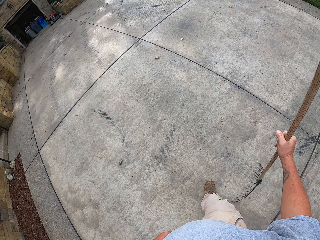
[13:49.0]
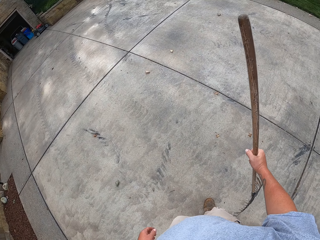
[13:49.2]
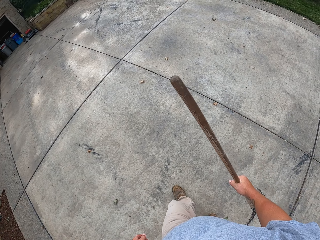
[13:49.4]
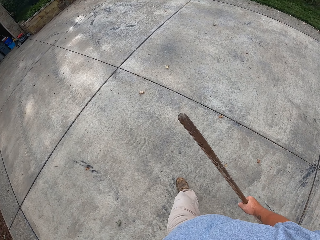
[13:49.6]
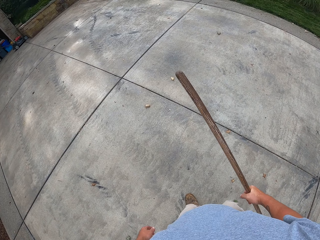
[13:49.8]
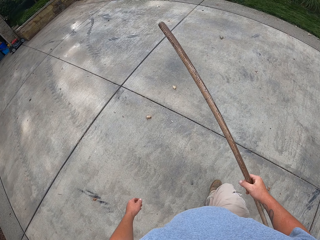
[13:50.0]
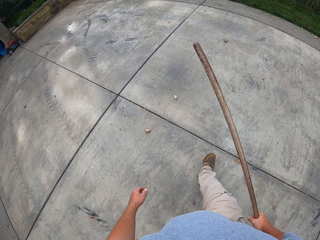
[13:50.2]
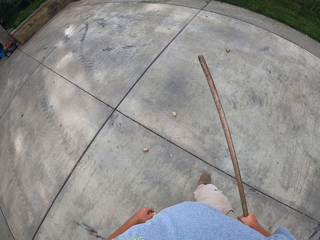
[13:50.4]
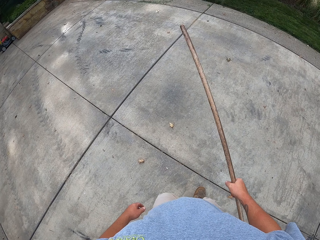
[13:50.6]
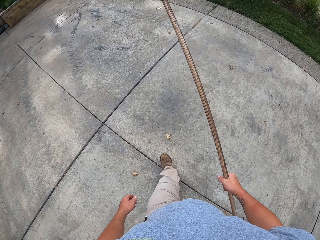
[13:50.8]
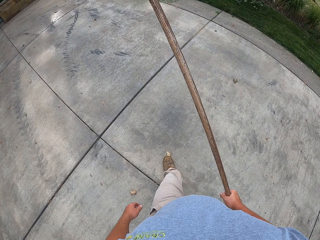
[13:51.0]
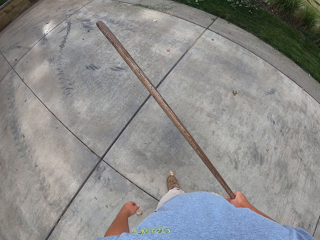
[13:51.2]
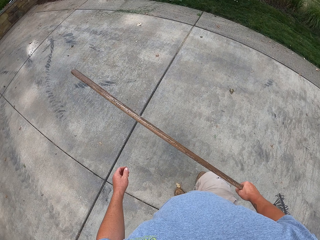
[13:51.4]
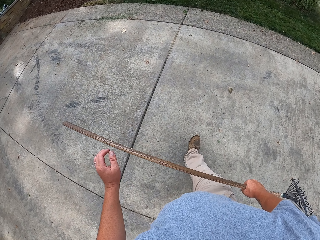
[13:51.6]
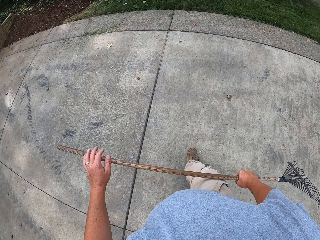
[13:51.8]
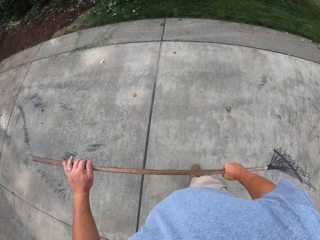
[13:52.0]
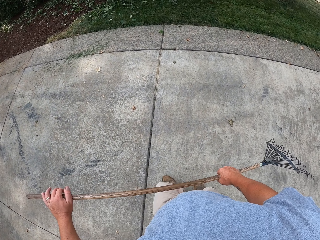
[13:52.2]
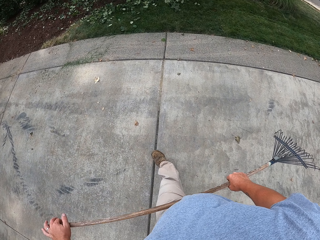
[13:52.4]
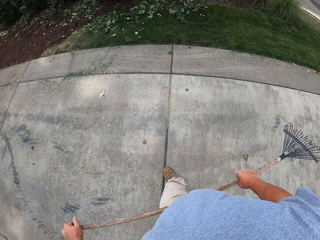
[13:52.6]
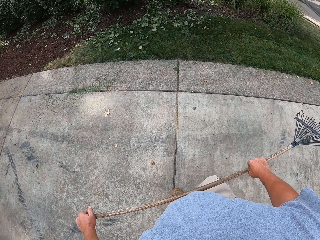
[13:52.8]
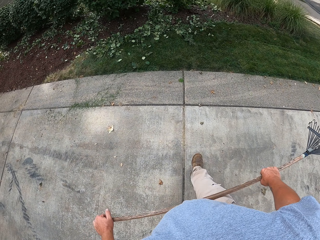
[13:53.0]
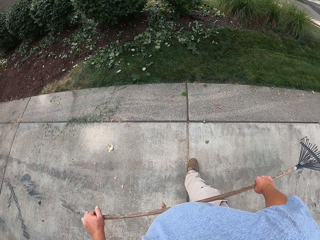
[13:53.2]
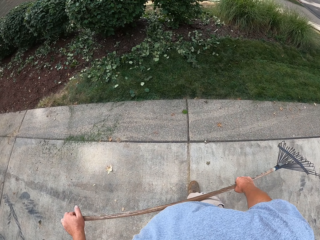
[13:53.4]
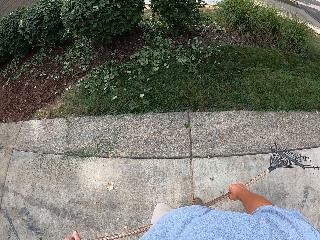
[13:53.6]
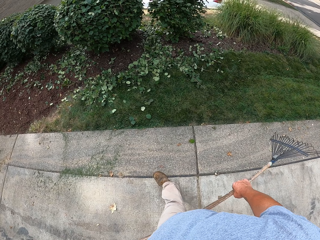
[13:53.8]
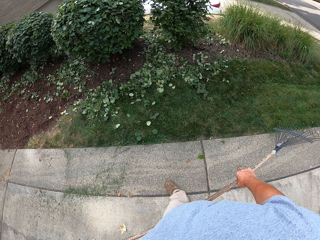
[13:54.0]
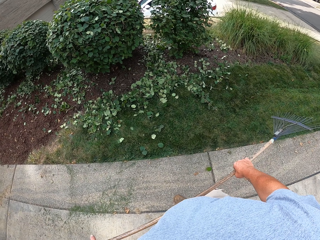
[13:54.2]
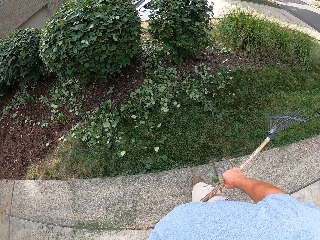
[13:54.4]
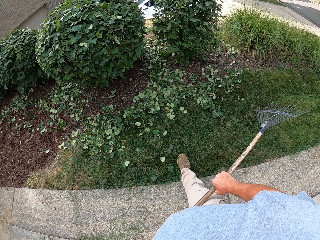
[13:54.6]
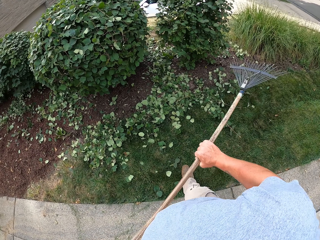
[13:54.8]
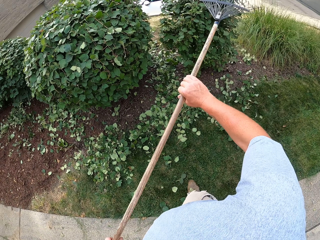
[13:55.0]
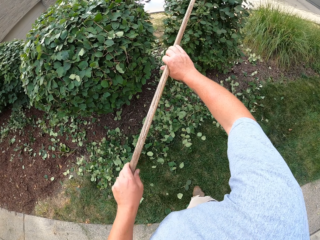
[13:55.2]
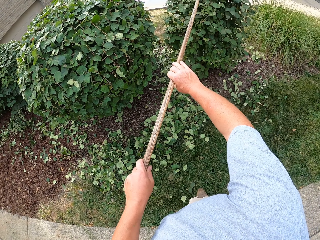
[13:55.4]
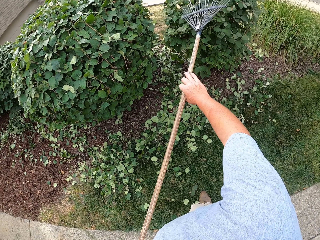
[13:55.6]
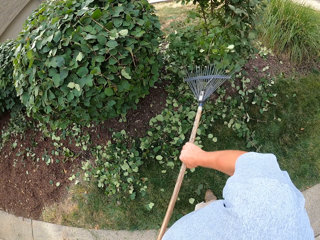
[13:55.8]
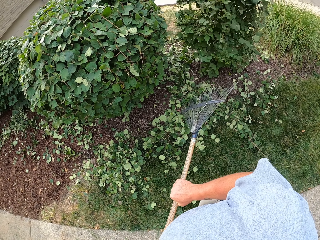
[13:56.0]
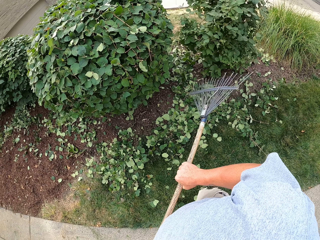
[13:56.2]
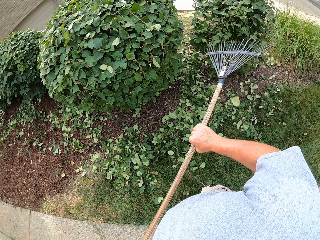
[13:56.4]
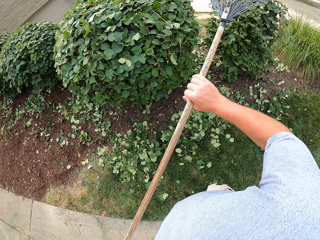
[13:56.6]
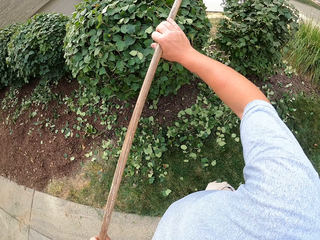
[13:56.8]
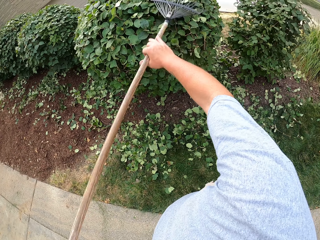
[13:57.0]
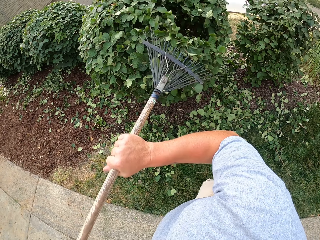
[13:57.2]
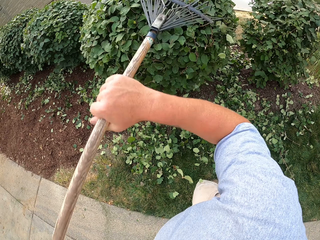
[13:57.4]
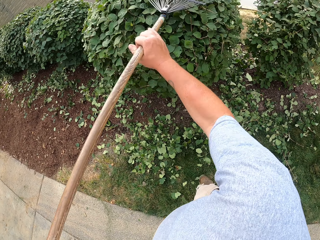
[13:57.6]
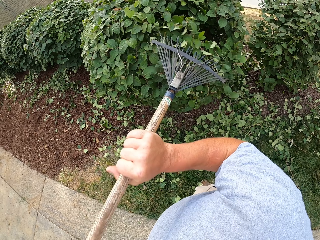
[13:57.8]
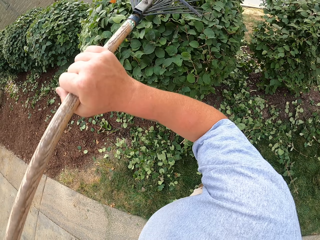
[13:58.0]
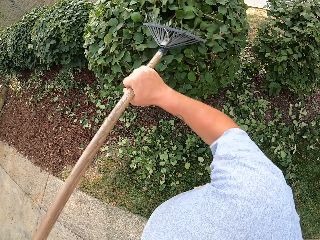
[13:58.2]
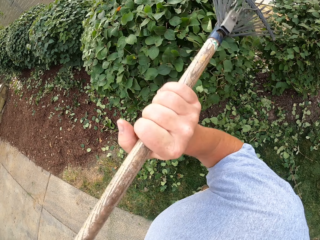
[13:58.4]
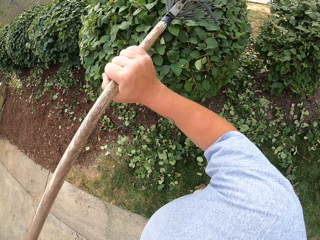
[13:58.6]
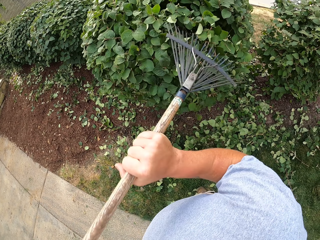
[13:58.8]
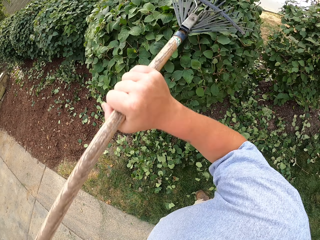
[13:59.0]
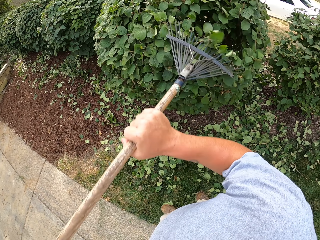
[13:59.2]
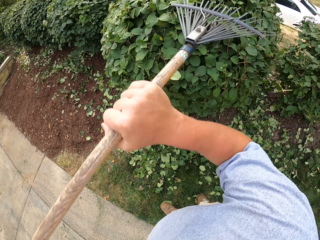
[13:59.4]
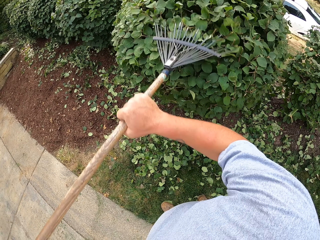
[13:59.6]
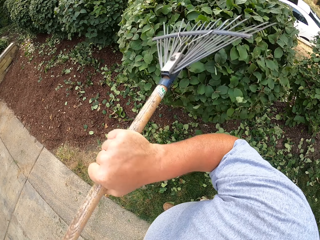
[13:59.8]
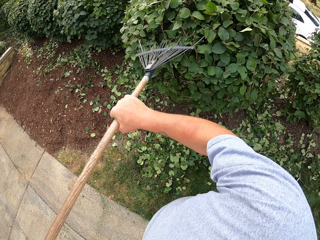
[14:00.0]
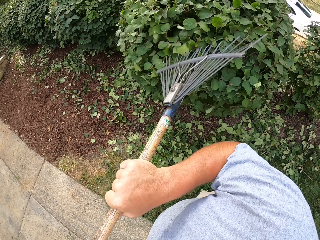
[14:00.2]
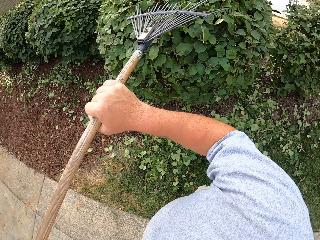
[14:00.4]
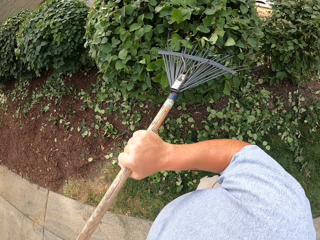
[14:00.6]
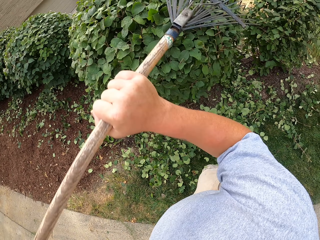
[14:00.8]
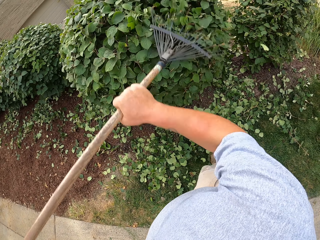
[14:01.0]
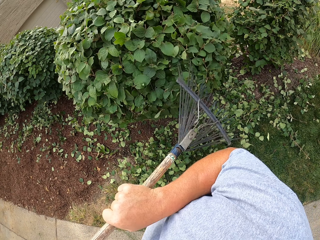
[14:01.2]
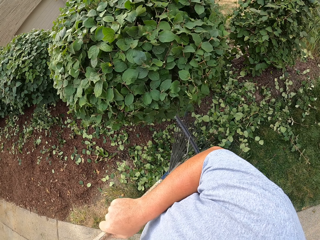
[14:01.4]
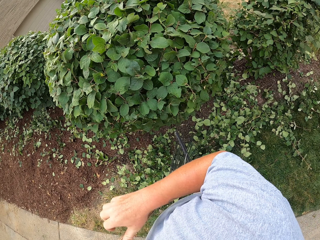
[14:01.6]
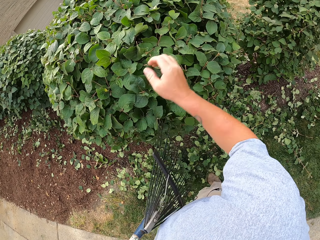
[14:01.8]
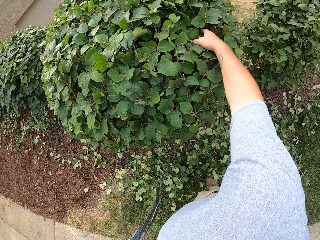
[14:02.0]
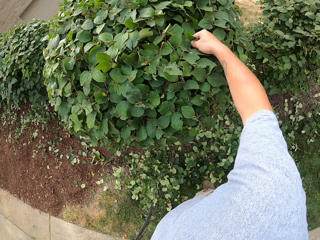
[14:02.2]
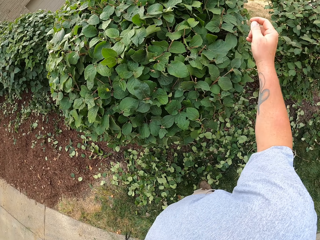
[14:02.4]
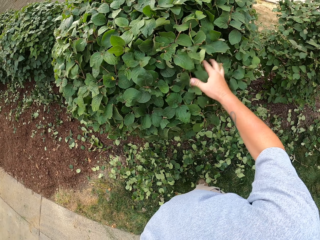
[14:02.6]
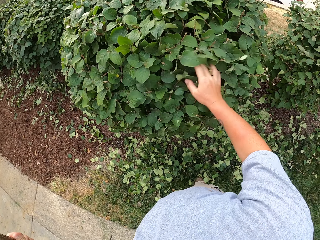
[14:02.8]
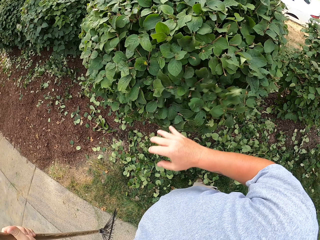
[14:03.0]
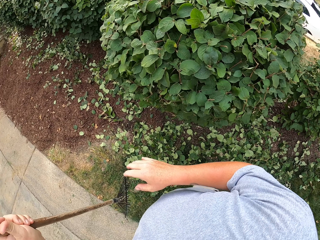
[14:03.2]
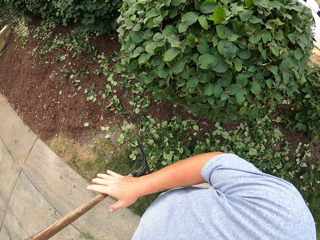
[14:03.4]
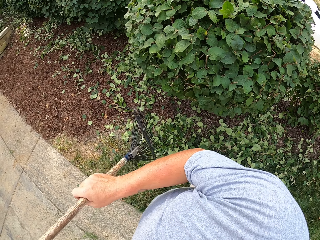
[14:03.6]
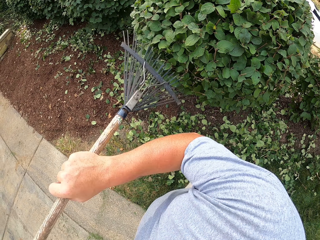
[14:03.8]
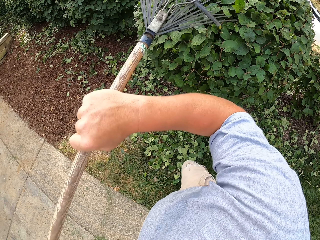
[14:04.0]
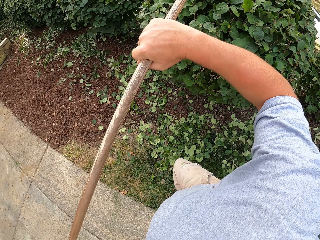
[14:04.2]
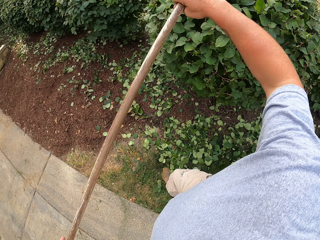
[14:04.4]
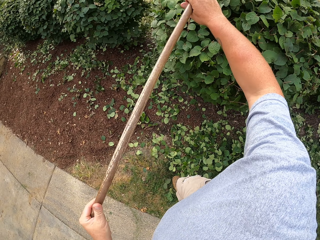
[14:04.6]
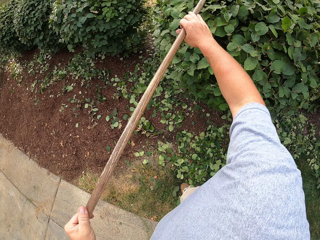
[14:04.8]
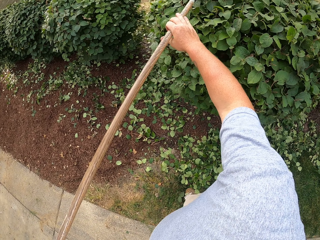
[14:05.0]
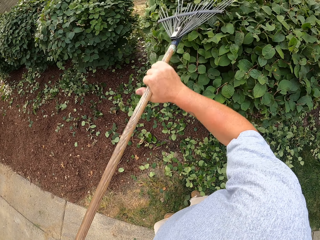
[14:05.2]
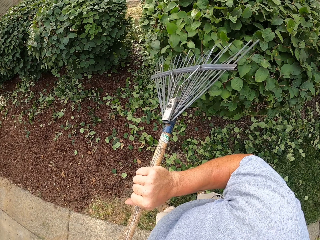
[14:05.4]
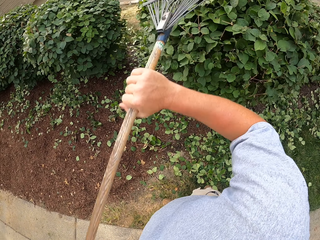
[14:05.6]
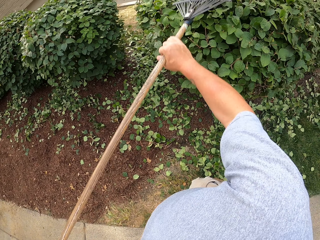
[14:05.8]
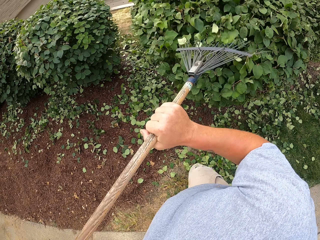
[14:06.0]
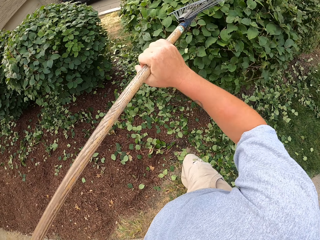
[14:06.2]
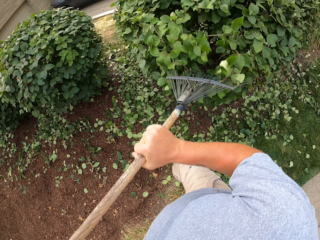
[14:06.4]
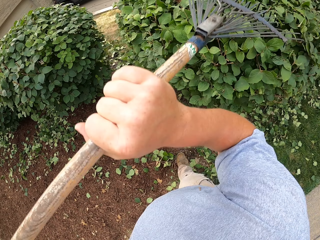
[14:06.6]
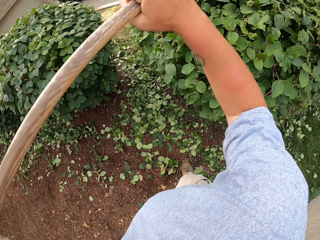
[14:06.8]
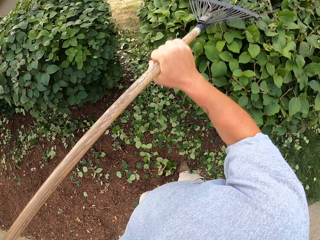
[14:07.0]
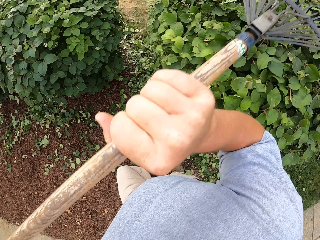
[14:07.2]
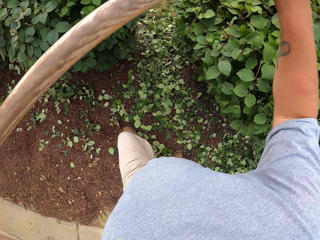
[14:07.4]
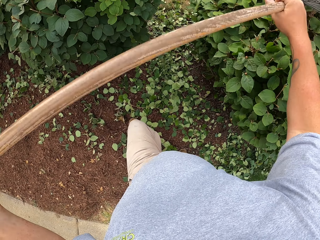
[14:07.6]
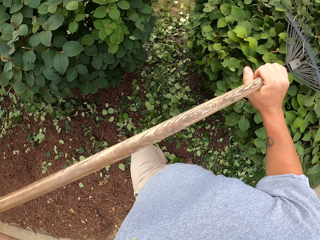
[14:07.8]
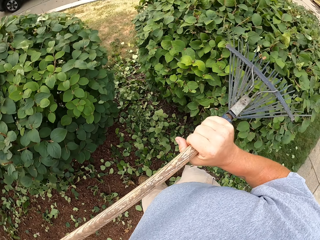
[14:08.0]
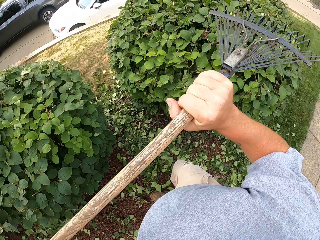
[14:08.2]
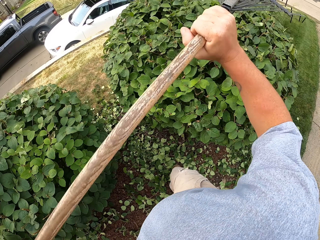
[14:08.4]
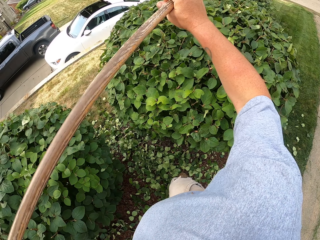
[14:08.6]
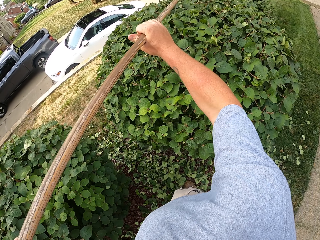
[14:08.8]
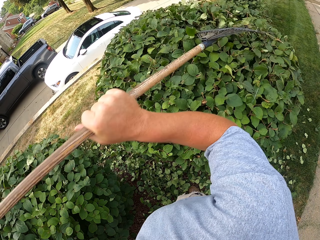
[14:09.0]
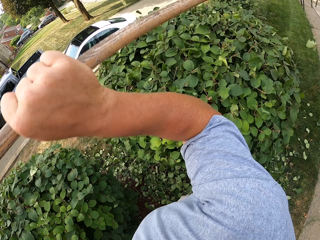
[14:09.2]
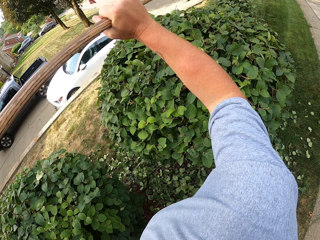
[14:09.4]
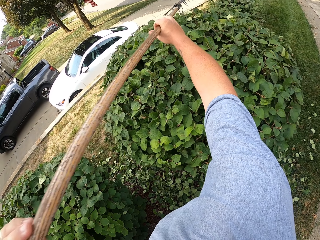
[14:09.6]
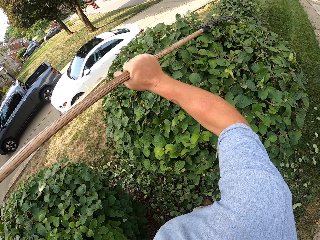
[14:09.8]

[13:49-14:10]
The camera wearer uses the rake on the plants. They remove the leaves with the rake. They touch the leaves. They shake the plant with their hands. They remove the leaves with the rake. They use the rake on the plants.
